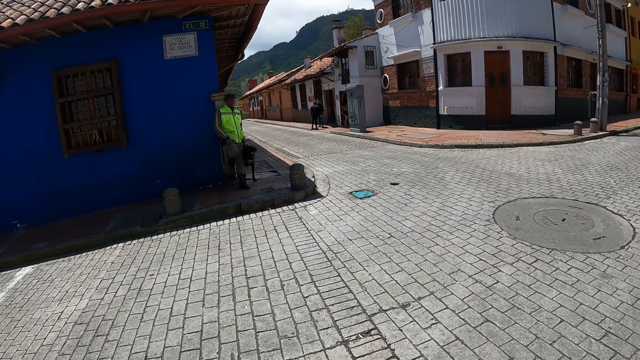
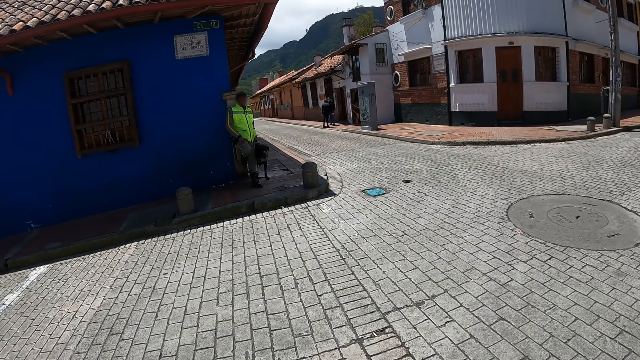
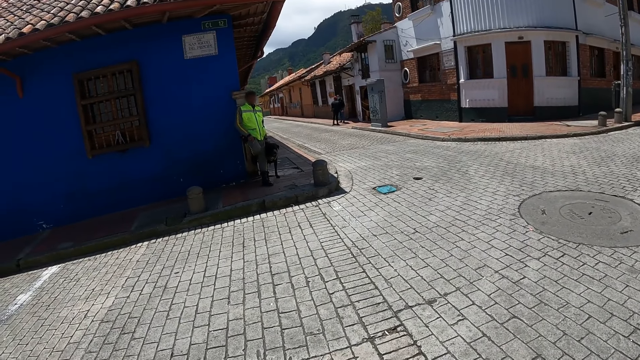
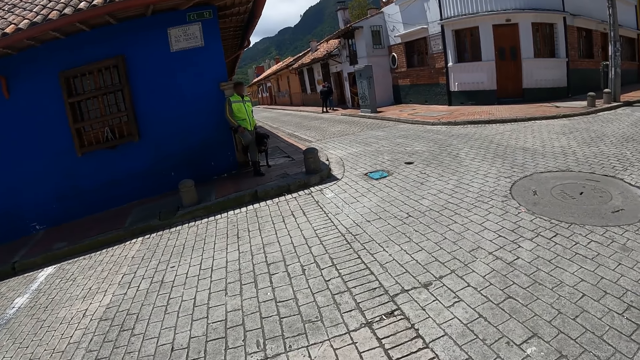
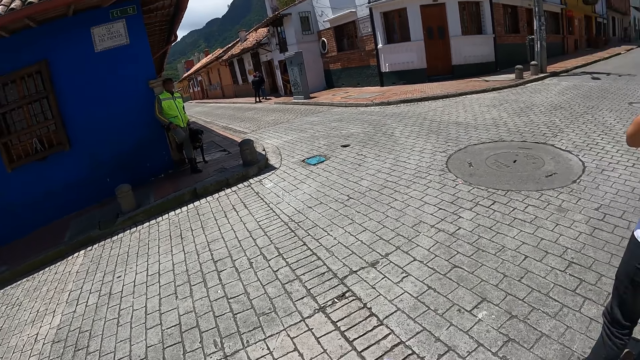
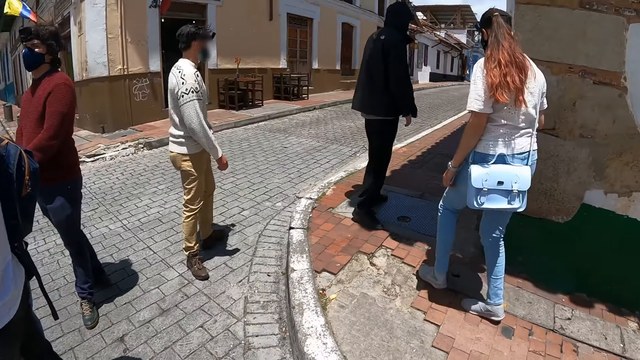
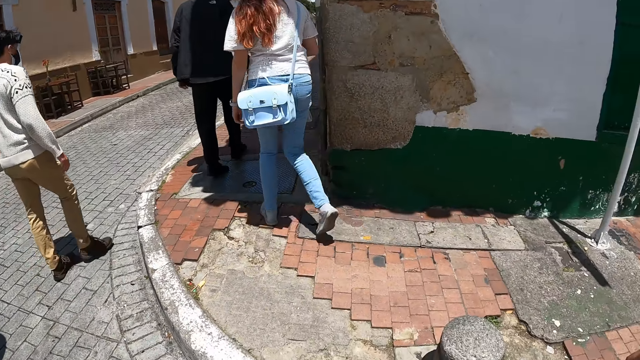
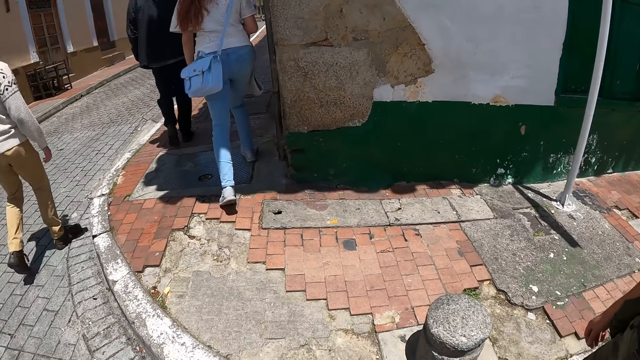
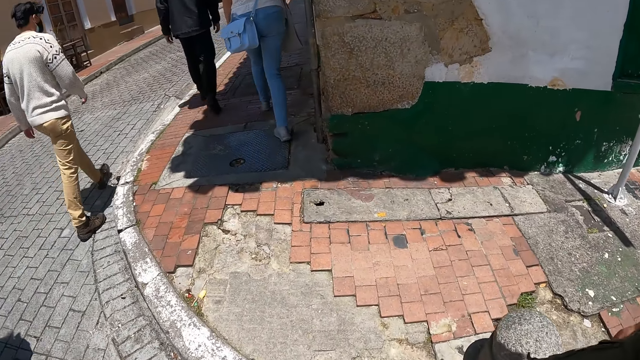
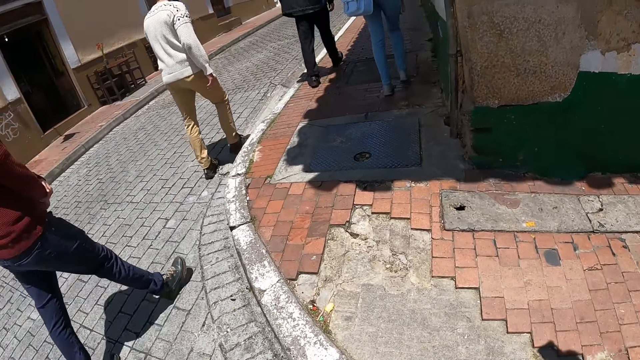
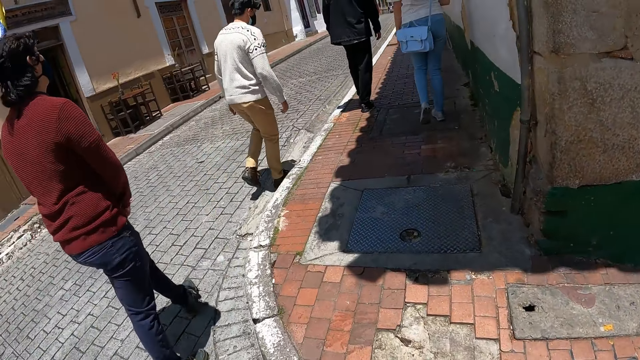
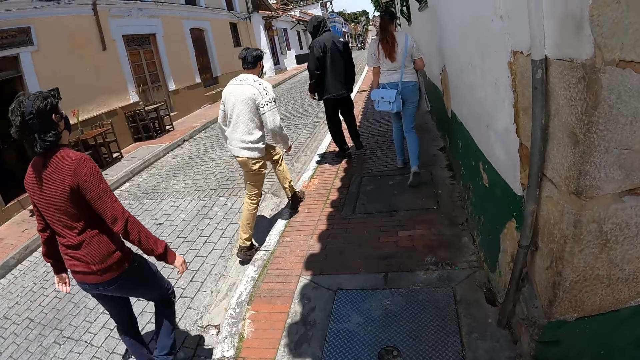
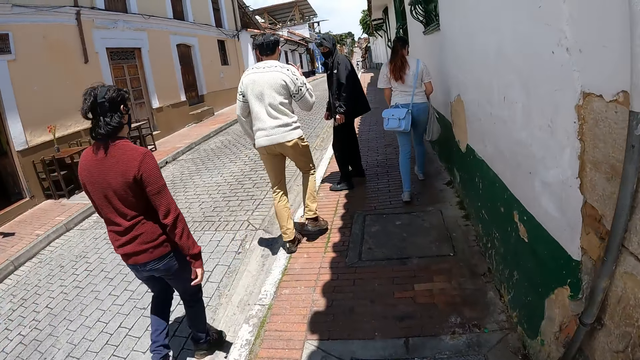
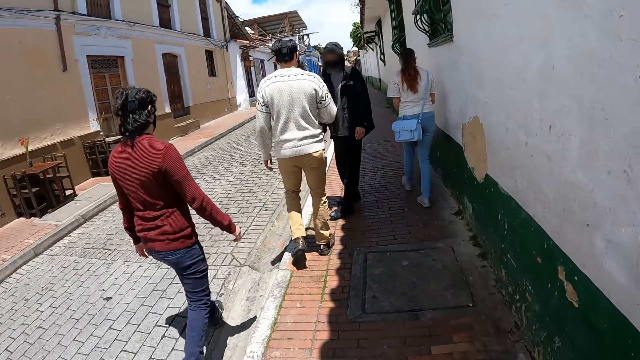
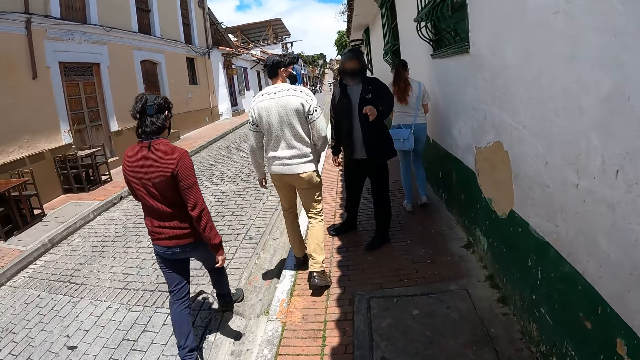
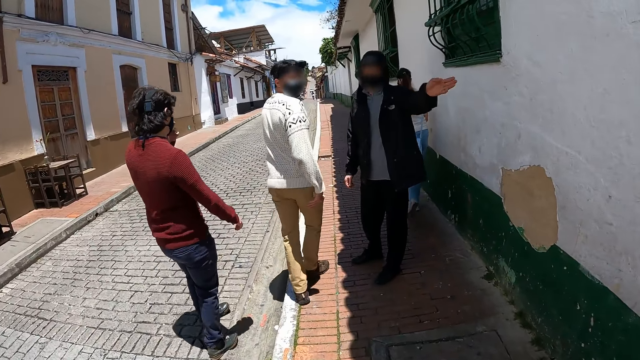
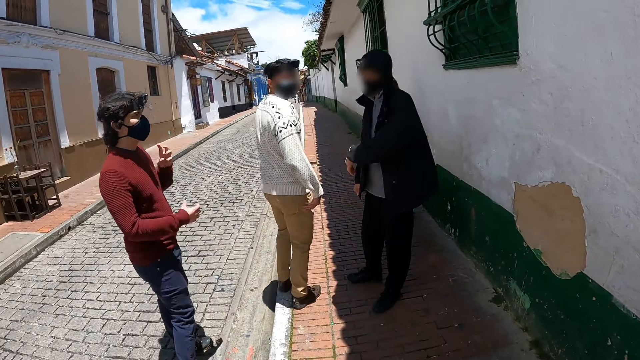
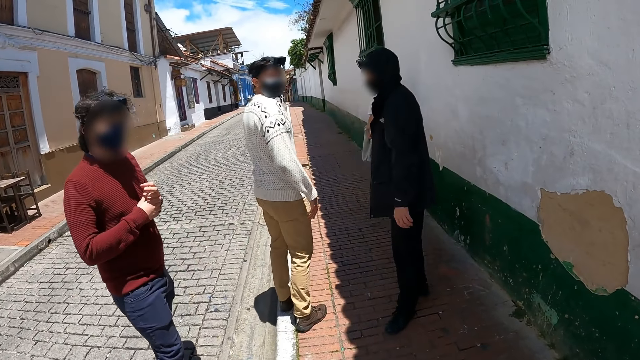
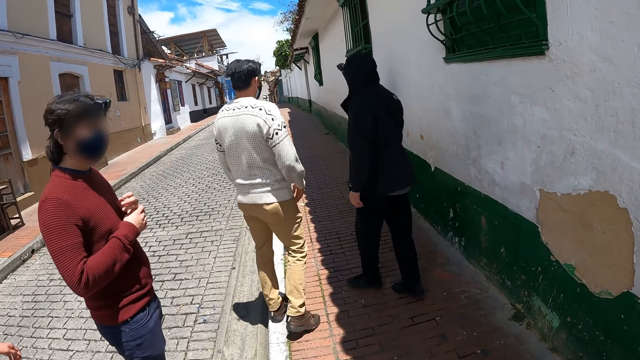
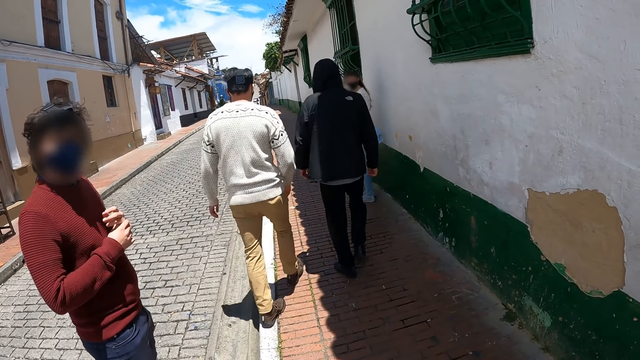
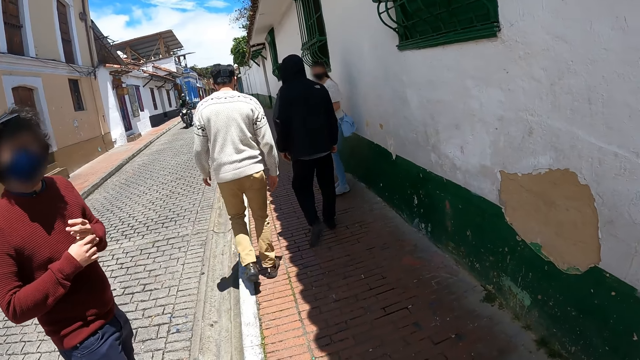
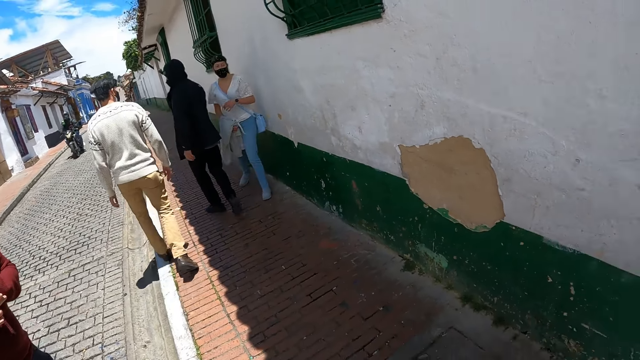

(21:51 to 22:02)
The camera wearer walks around the pavement. A man makes gestures. The camera wearer stares at the man.

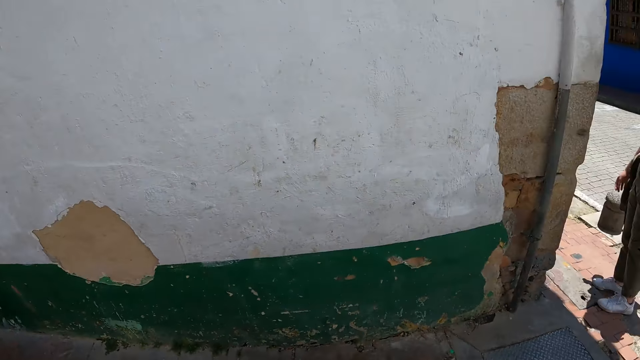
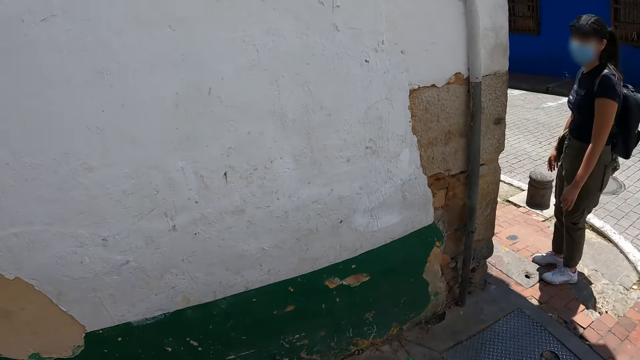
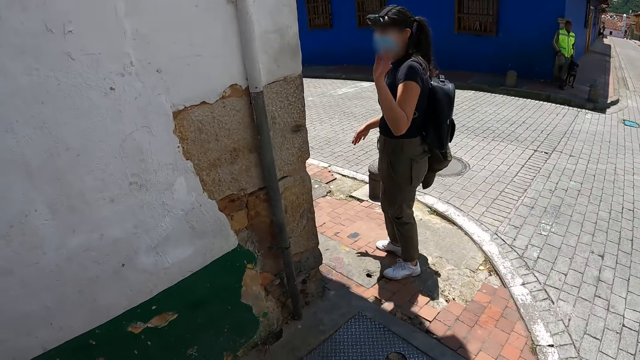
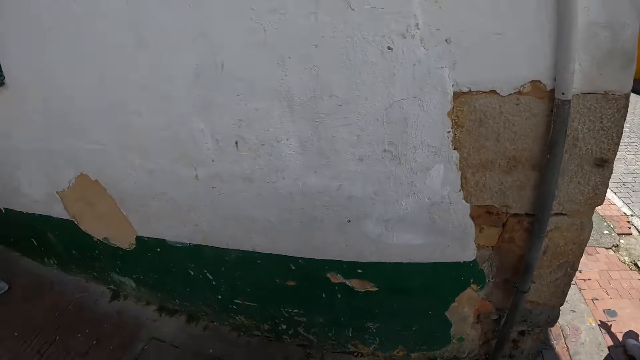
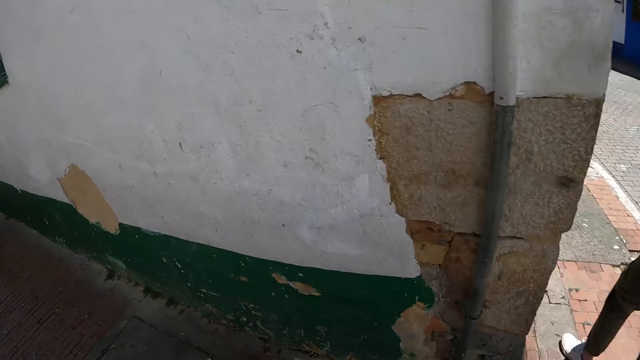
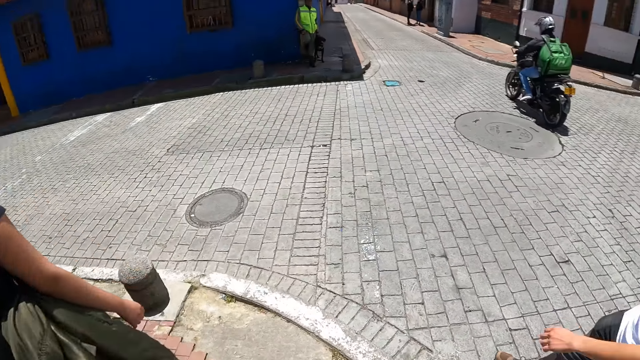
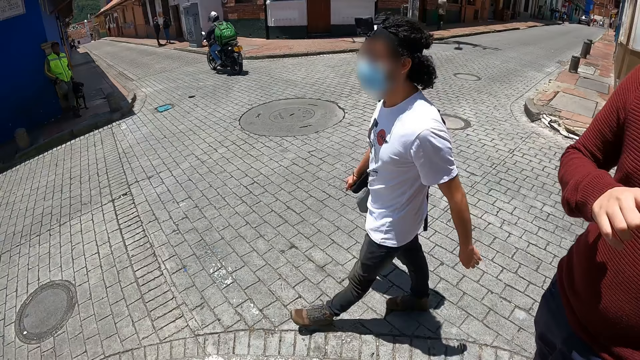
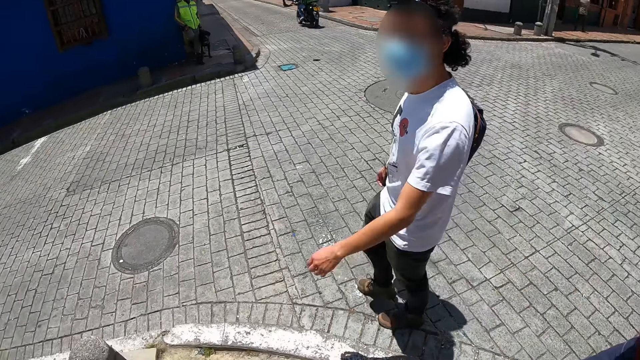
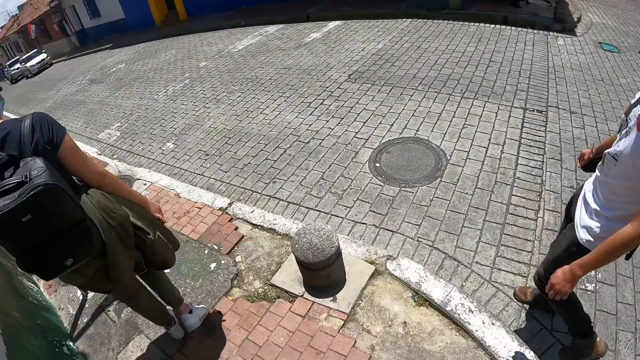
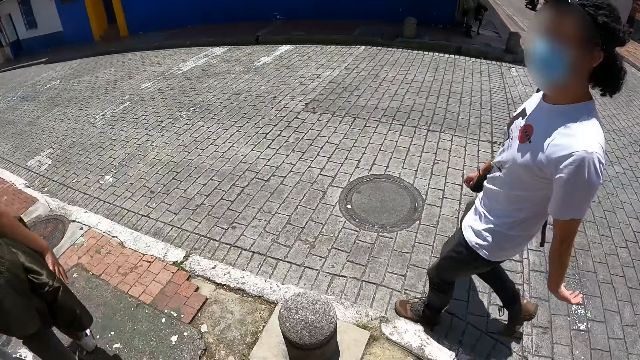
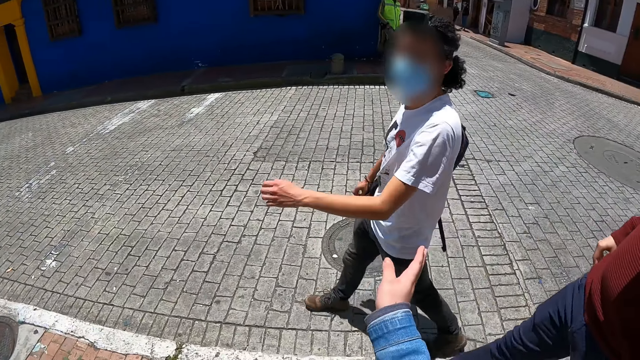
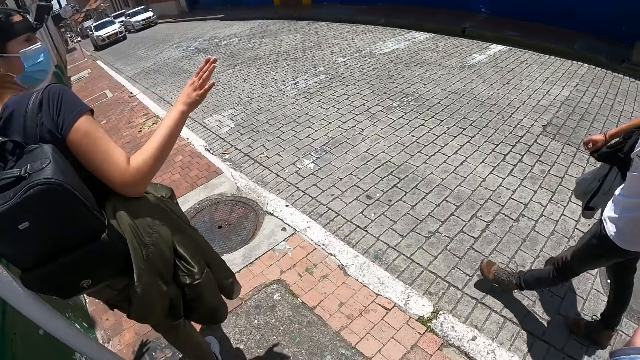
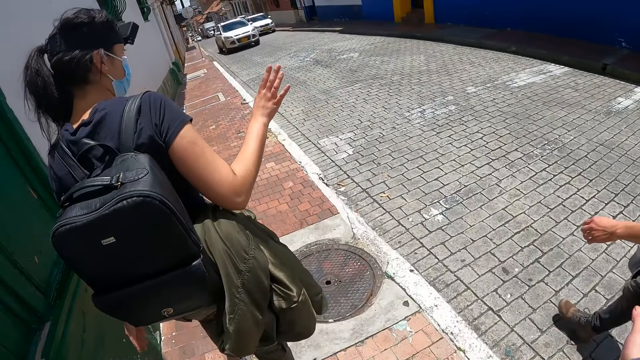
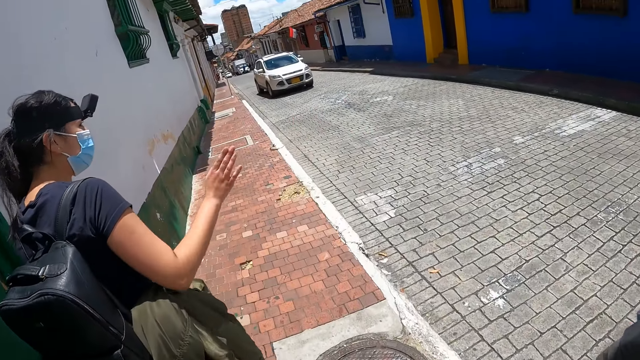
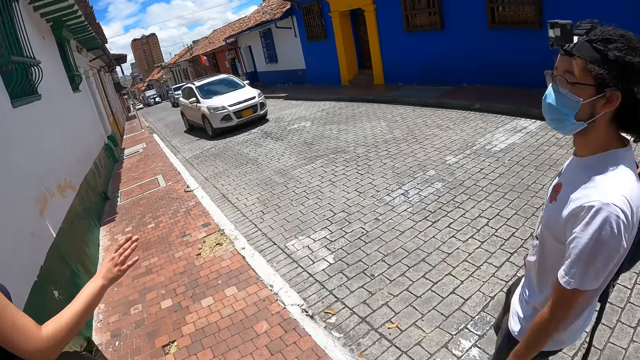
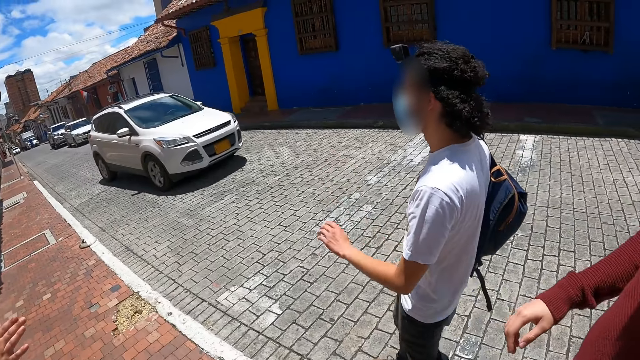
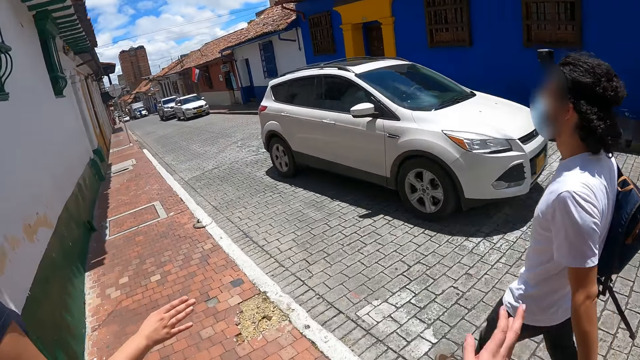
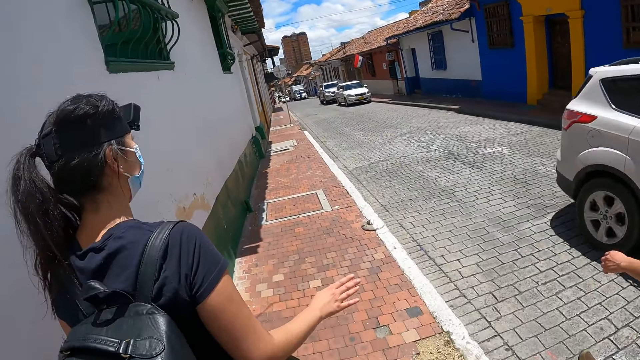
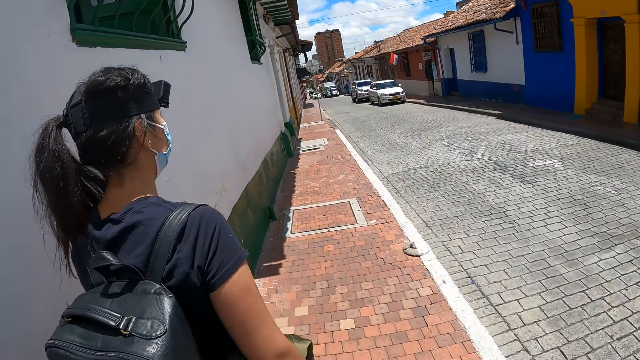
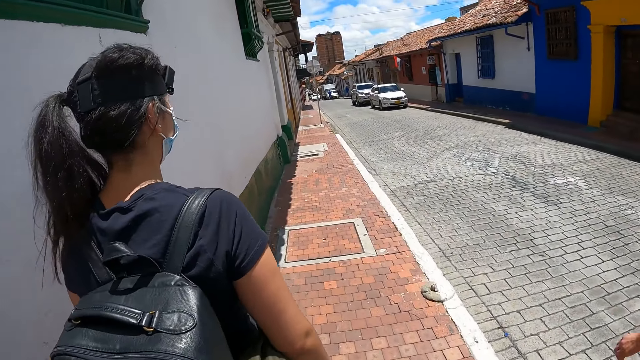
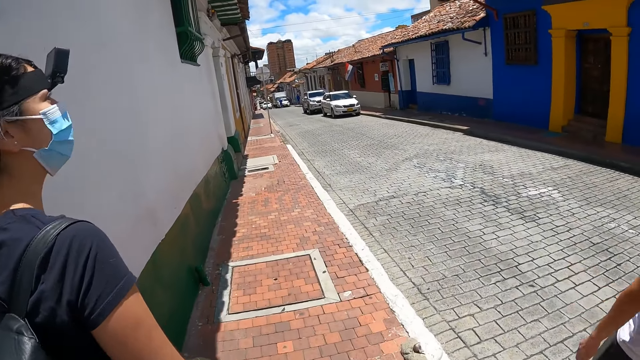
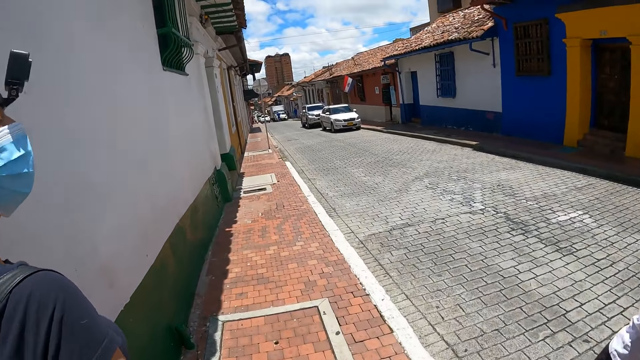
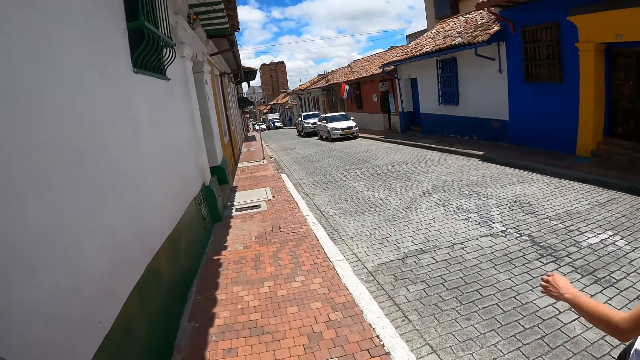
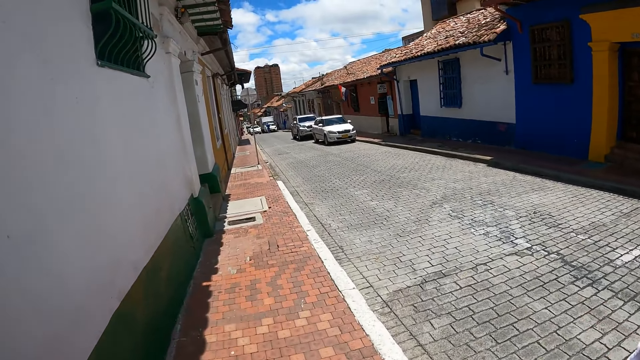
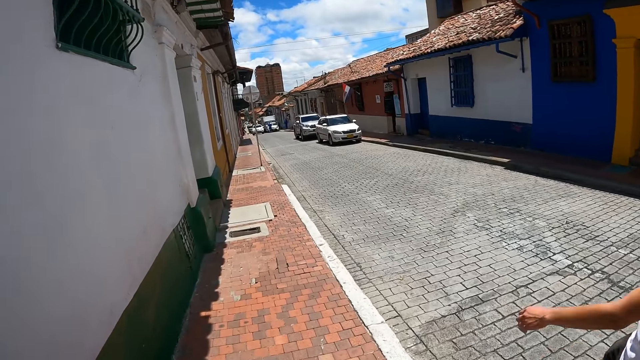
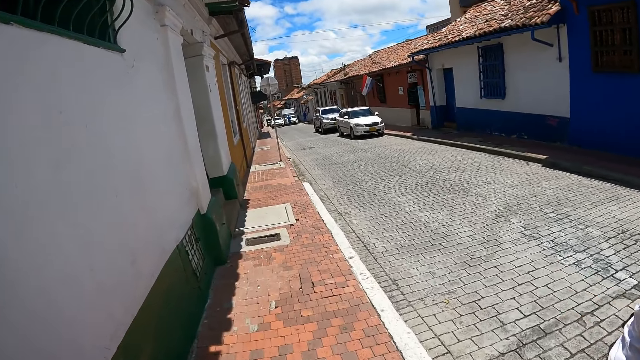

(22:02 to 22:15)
The camera wearer turns around. They look around and walk around the pavement. They stare at a man. They look around and make gestures. They walk around the pavement.
